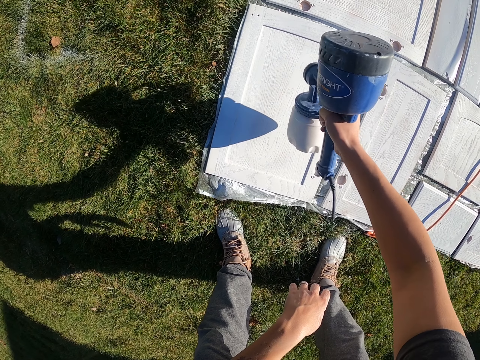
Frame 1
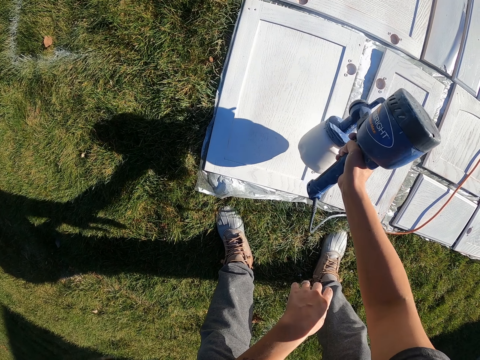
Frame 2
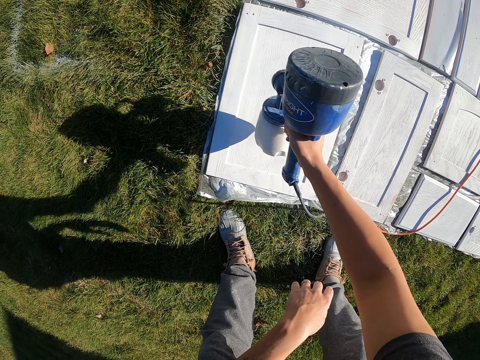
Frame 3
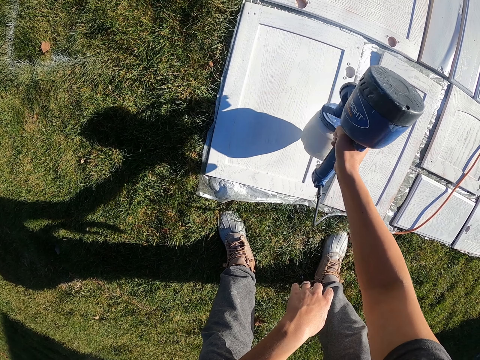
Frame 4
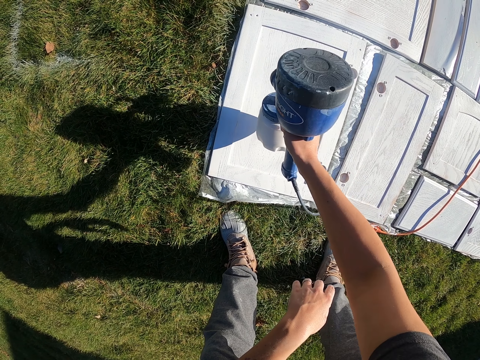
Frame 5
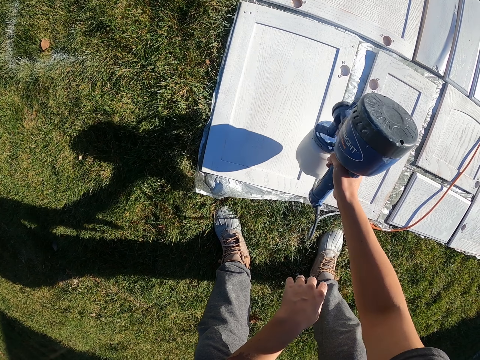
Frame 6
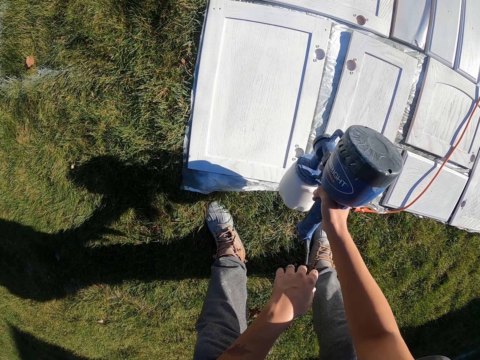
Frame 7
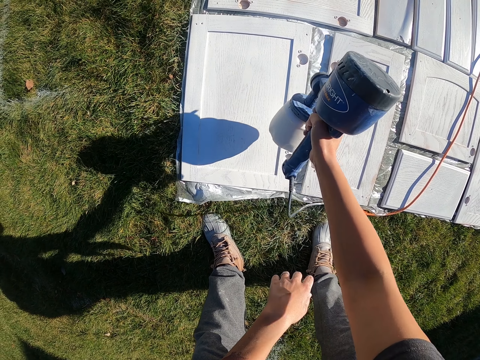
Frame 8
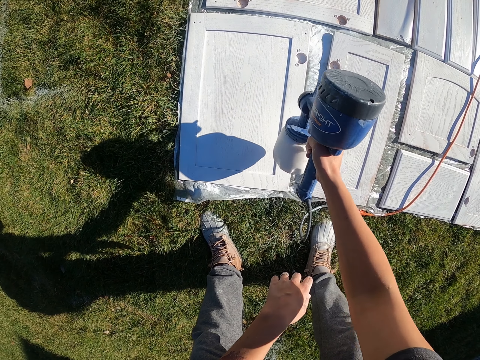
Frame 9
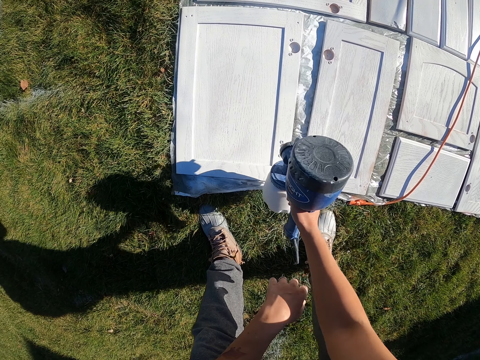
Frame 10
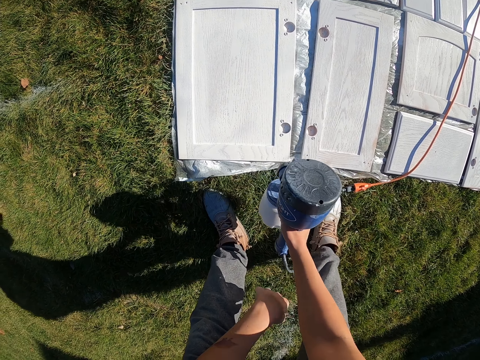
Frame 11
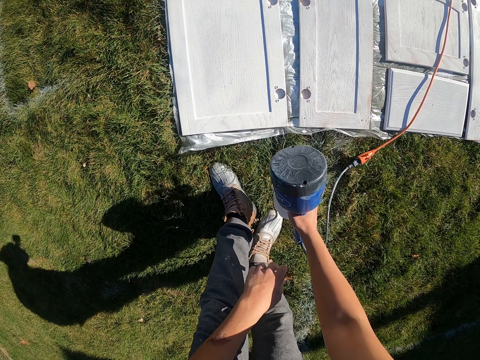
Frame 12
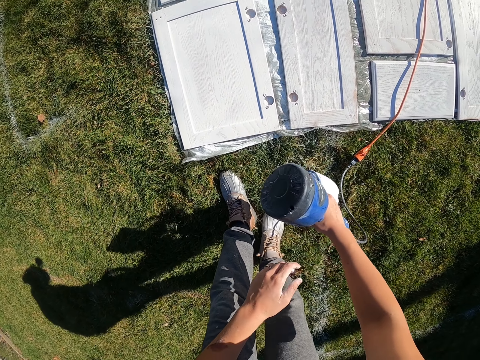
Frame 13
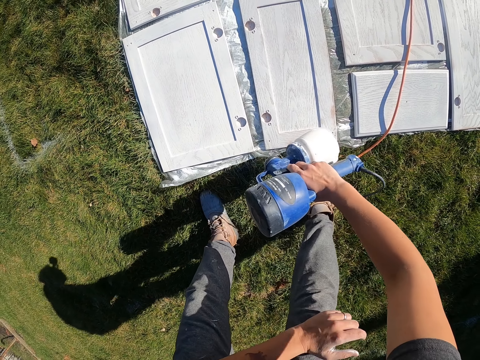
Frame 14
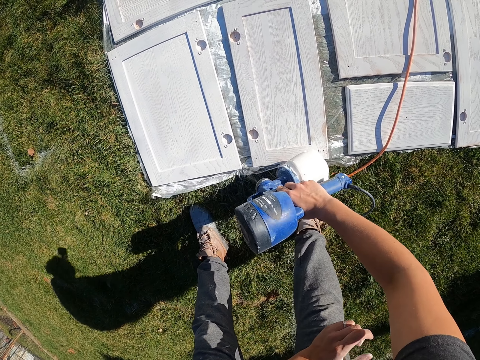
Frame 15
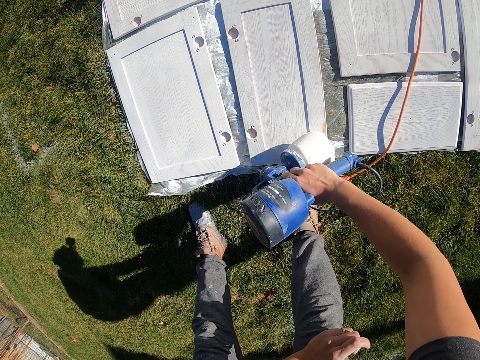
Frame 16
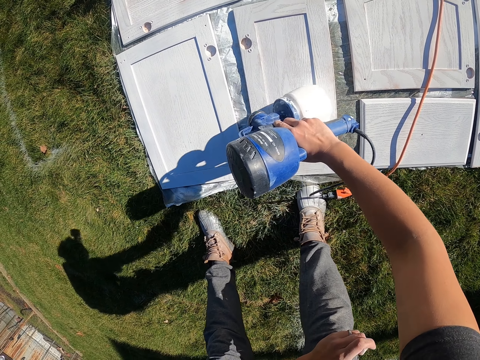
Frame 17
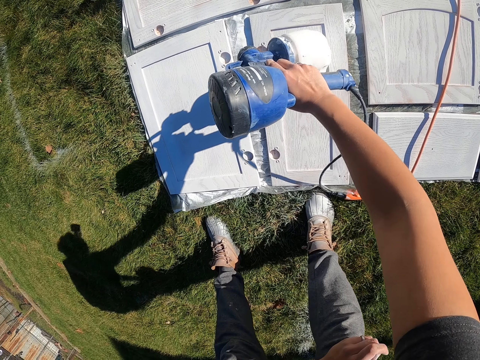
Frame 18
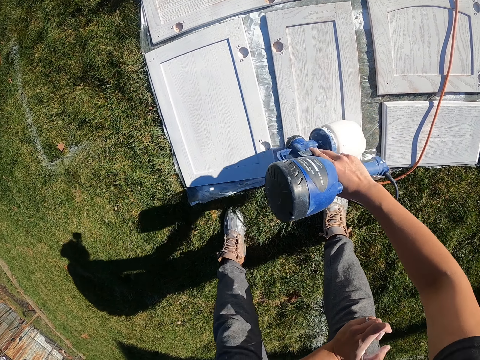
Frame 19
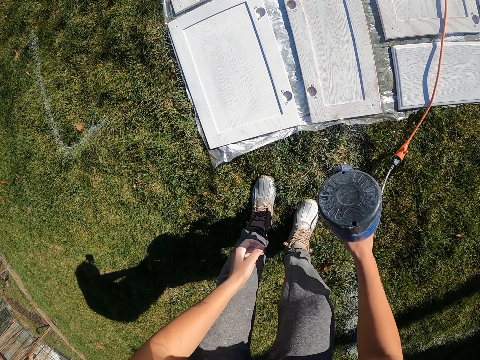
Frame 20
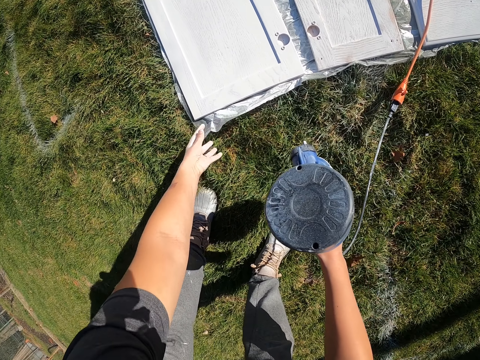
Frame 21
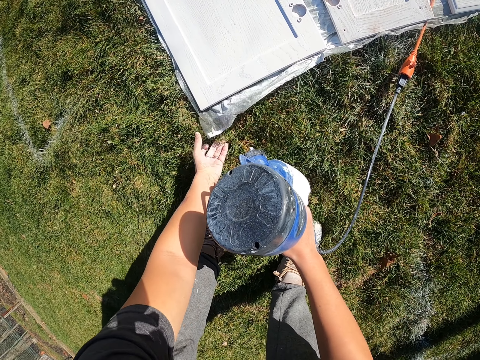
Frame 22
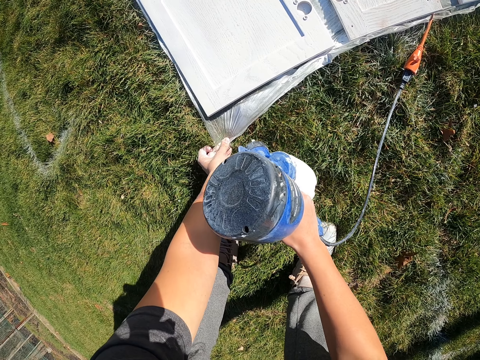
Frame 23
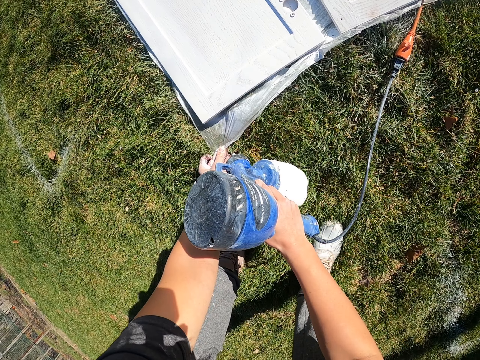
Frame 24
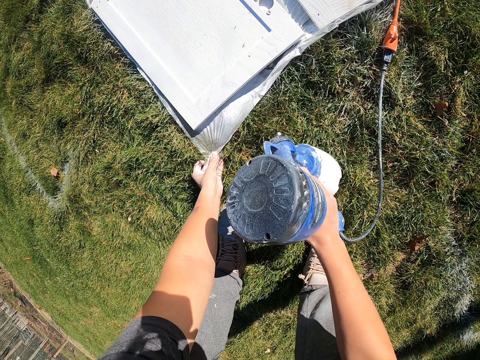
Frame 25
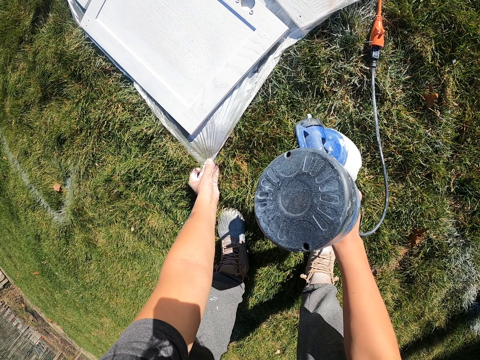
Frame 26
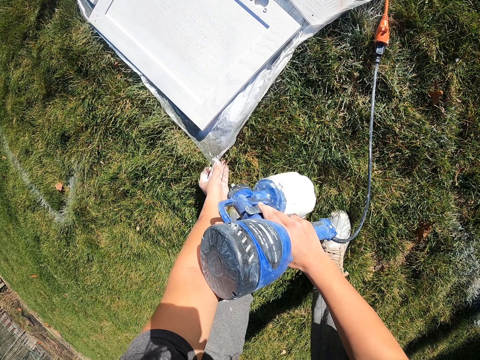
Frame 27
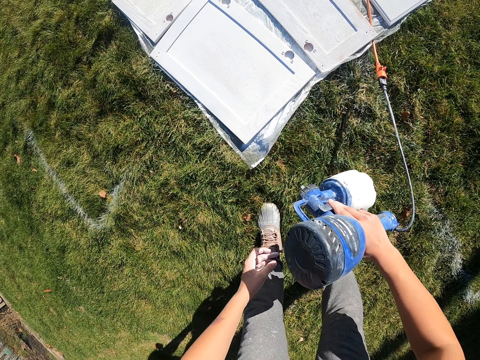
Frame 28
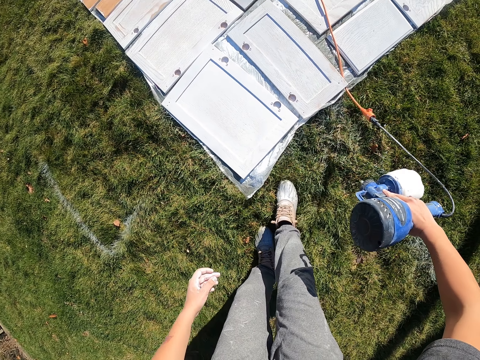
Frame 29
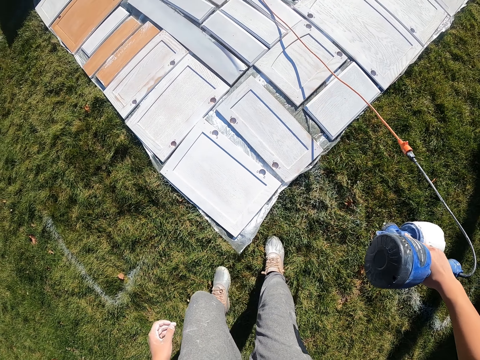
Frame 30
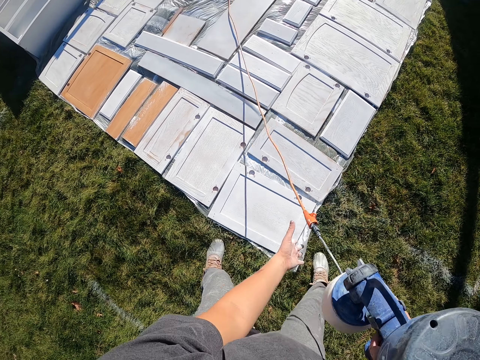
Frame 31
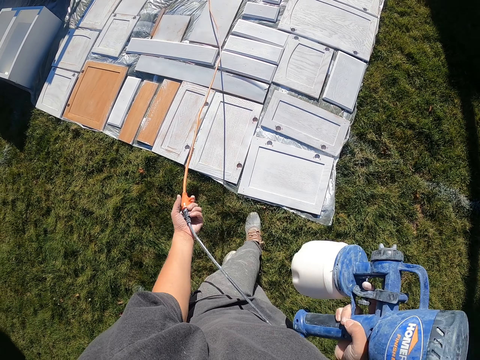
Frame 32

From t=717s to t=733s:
The camera wearer holds a paper. They spray paint on the piece of wood. They stand up.

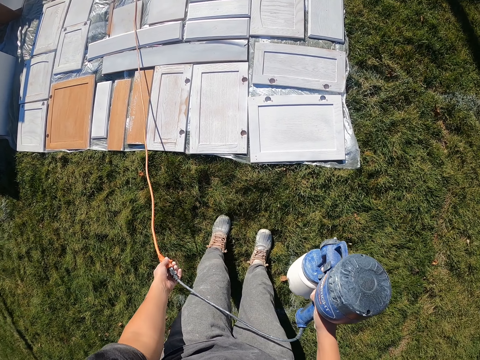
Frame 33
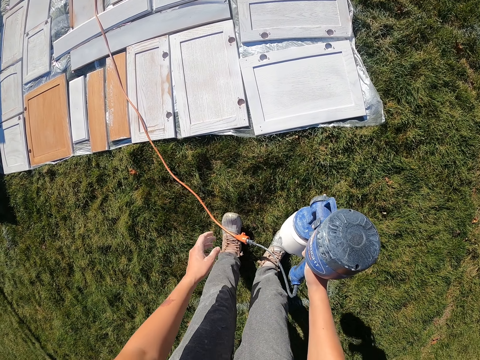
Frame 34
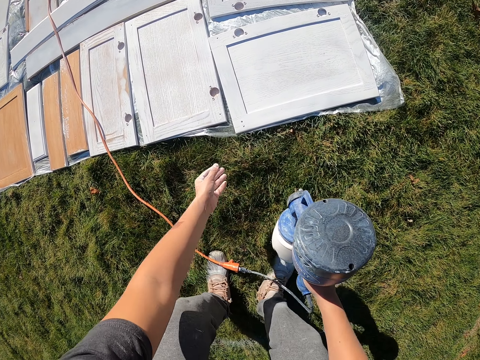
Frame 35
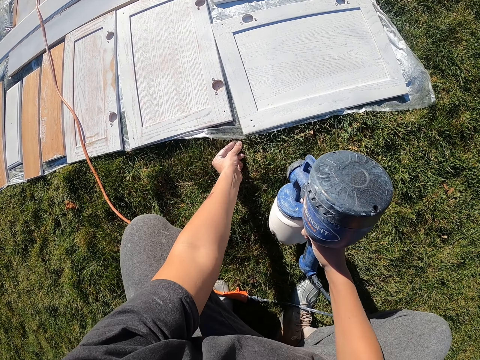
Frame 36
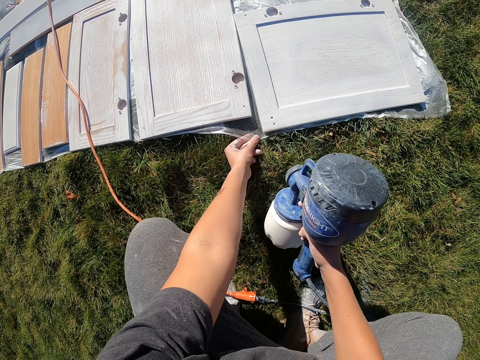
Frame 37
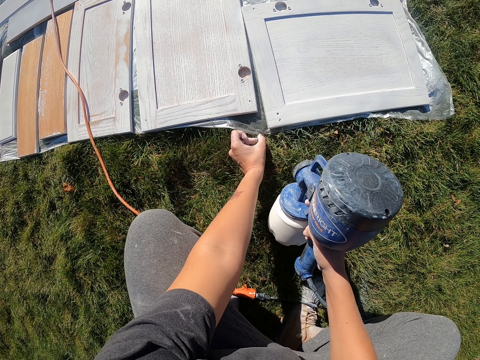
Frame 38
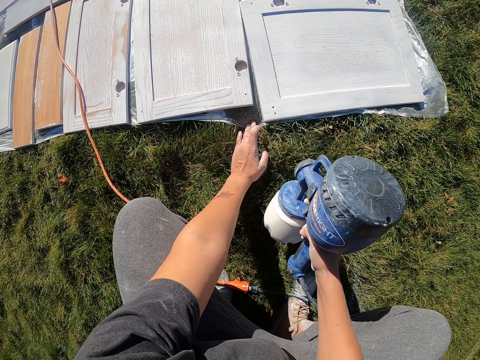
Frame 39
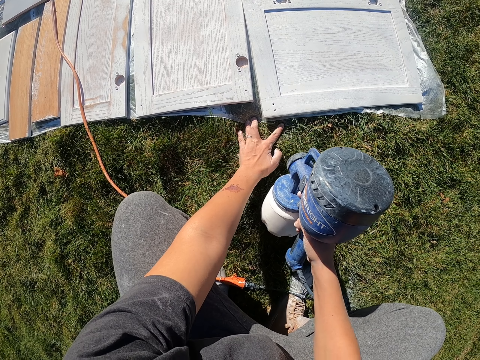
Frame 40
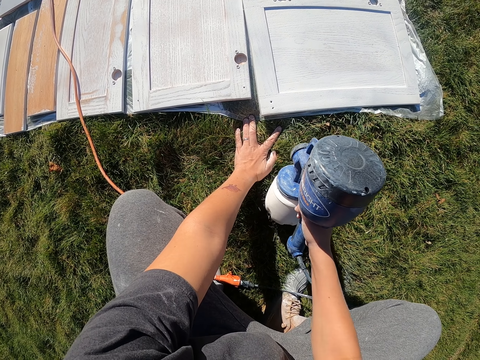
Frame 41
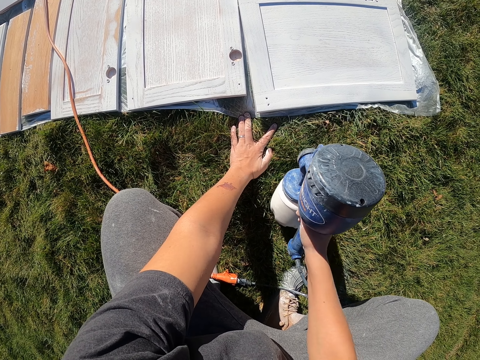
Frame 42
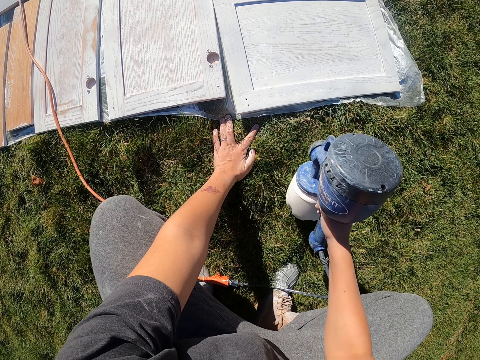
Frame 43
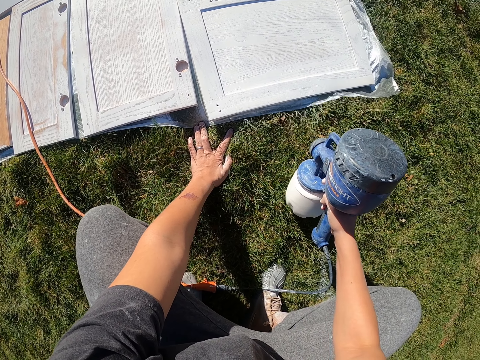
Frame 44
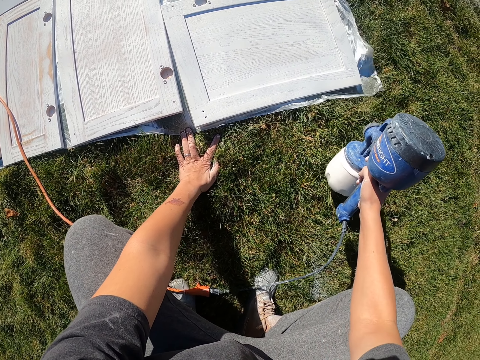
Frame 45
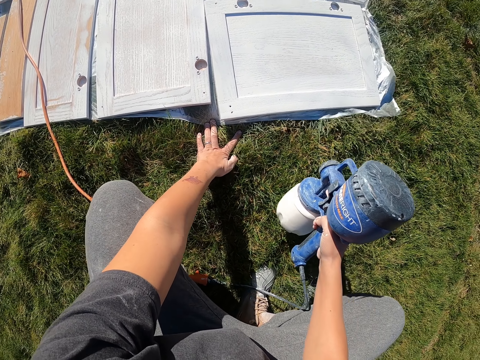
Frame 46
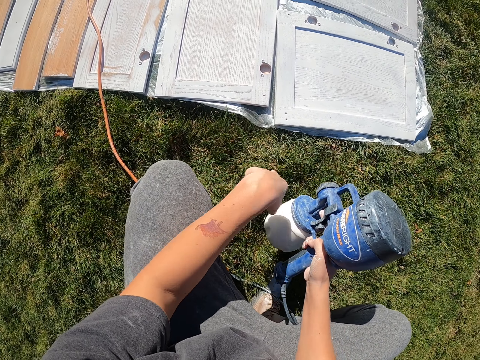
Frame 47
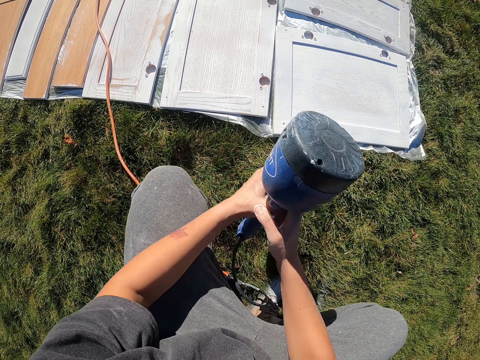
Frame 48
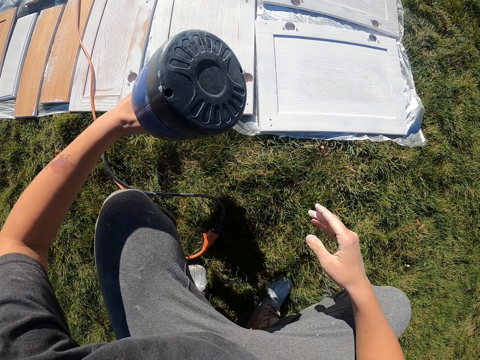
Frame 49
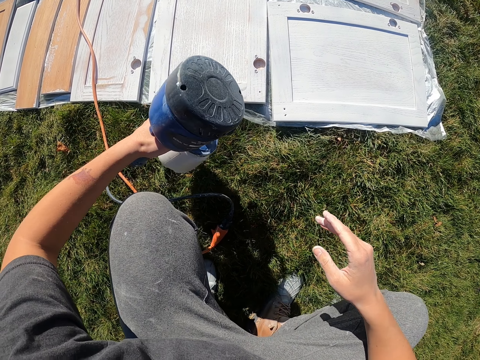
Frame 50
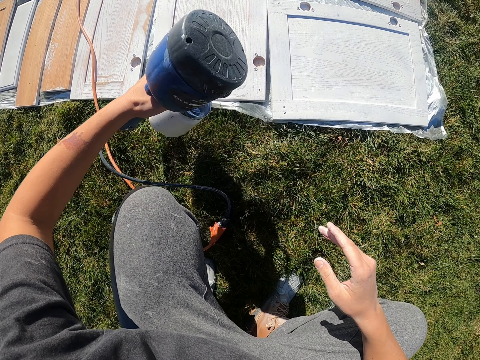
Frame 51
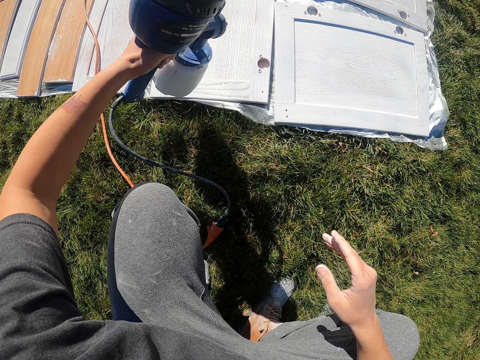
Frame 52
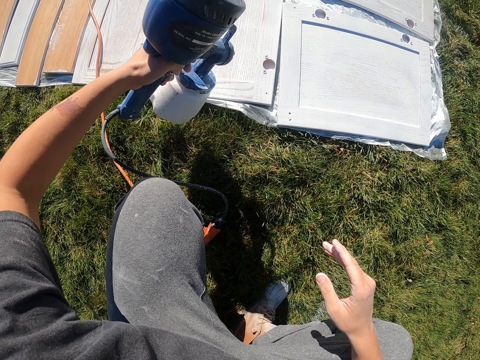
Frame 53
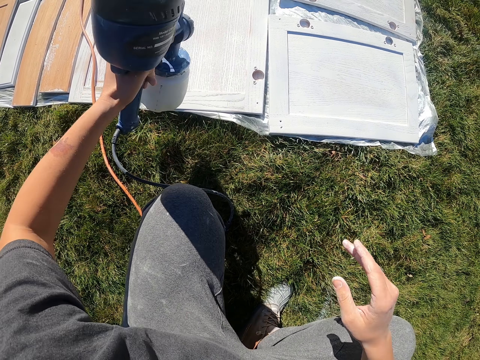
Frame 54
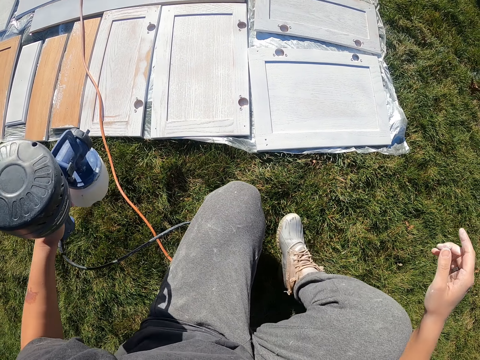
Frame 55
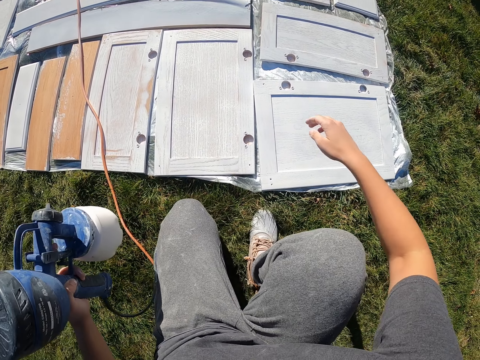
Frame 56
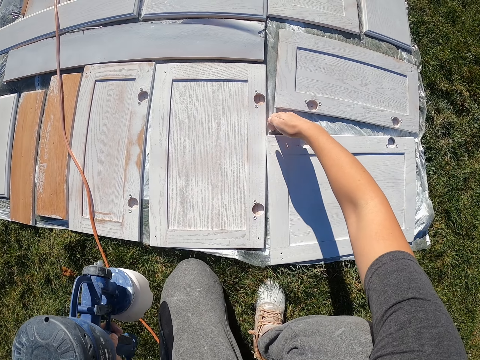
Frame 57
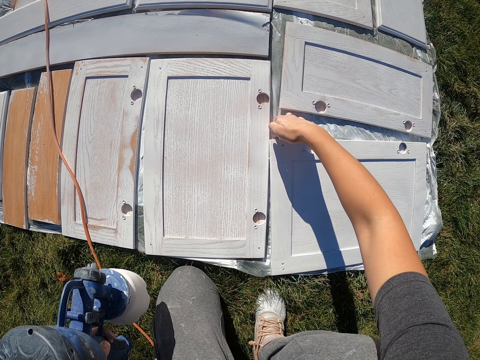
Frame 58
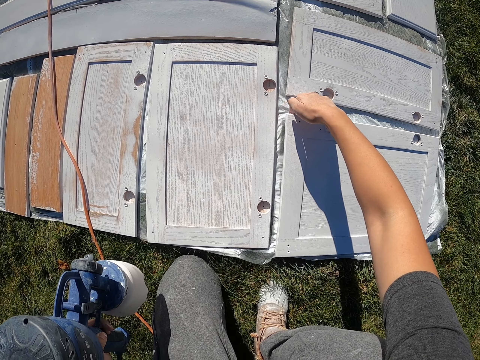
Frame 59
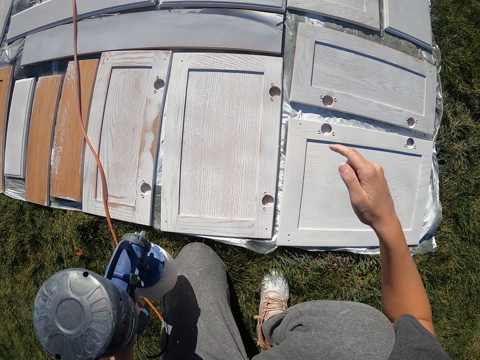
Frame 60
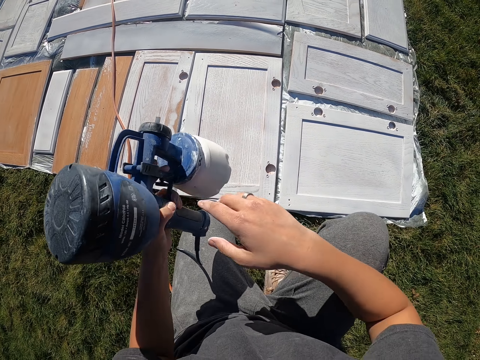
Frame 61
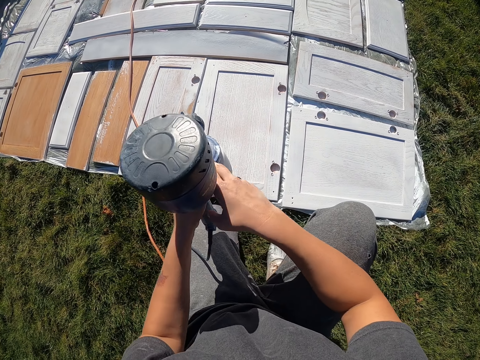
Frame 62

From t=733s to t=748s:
The camera wearer moves the wire. They bend down. They hold a paper. They spray paint on the piece of wood. They move the piece of wood.
